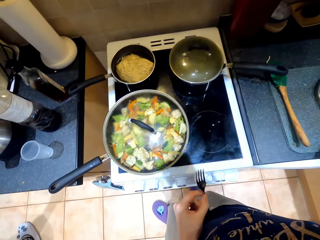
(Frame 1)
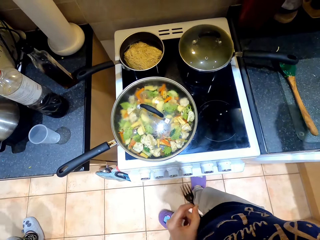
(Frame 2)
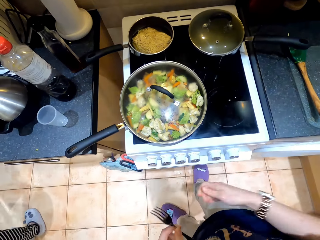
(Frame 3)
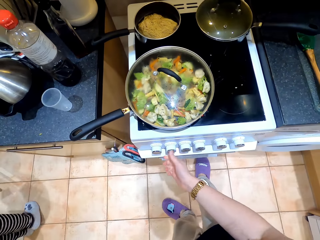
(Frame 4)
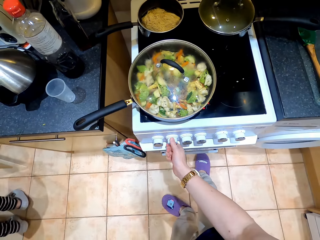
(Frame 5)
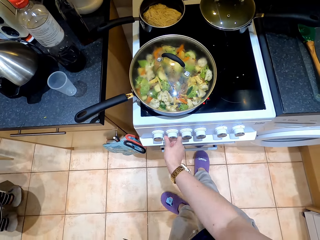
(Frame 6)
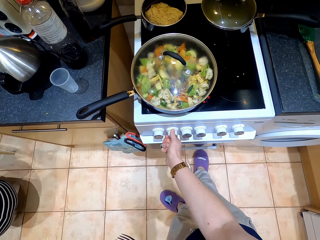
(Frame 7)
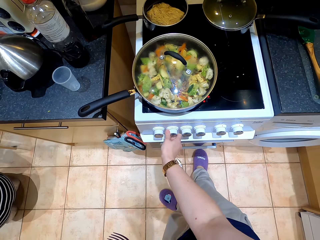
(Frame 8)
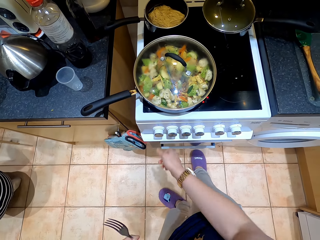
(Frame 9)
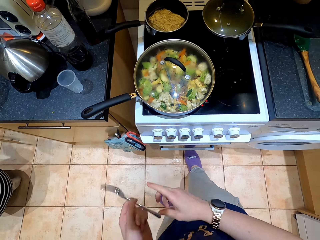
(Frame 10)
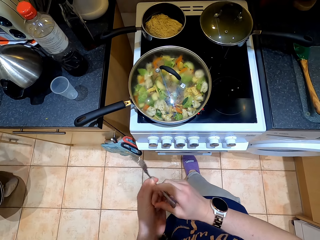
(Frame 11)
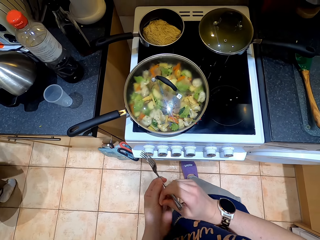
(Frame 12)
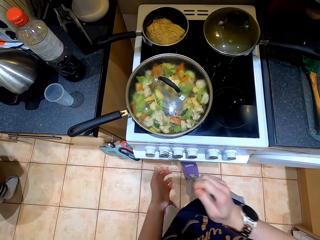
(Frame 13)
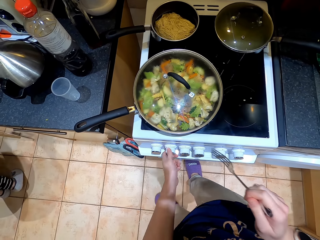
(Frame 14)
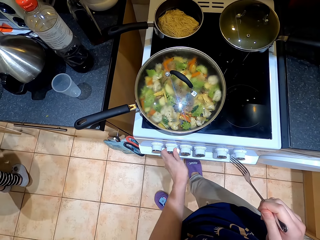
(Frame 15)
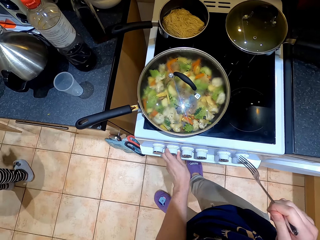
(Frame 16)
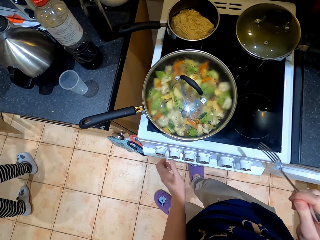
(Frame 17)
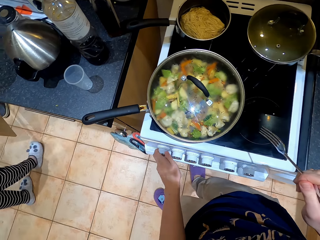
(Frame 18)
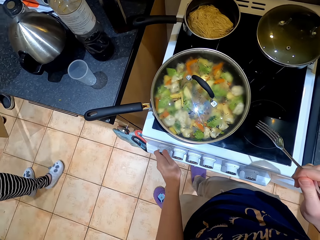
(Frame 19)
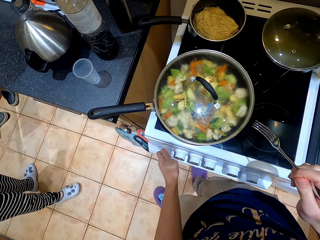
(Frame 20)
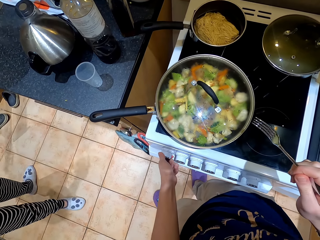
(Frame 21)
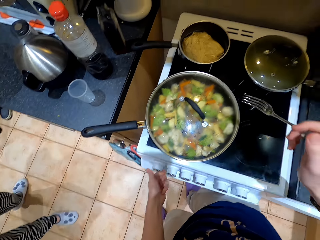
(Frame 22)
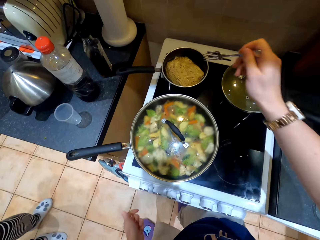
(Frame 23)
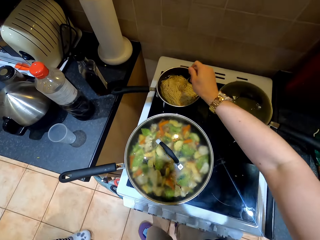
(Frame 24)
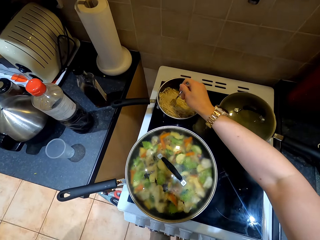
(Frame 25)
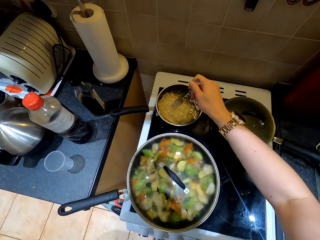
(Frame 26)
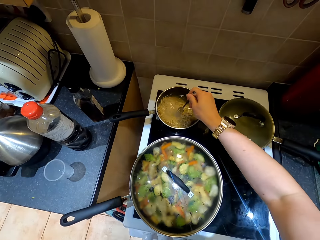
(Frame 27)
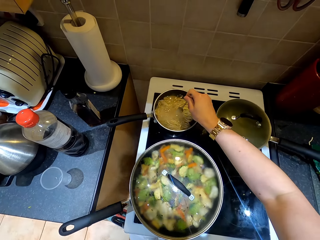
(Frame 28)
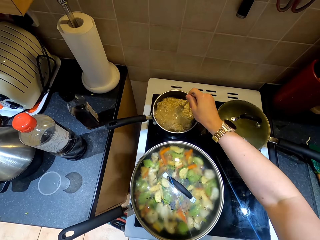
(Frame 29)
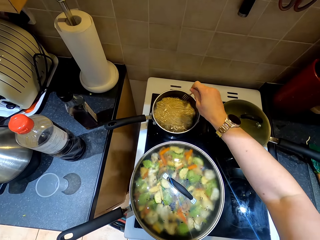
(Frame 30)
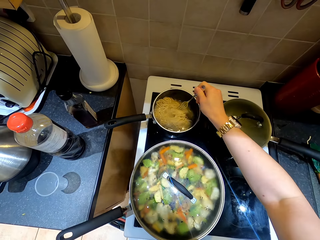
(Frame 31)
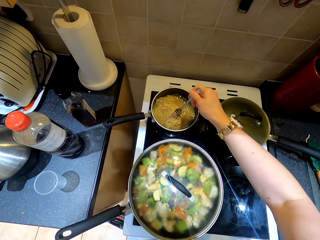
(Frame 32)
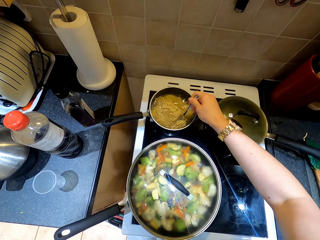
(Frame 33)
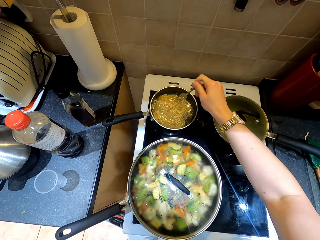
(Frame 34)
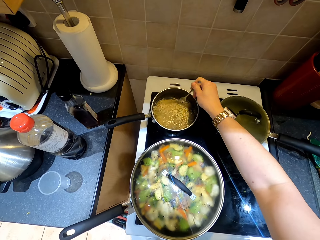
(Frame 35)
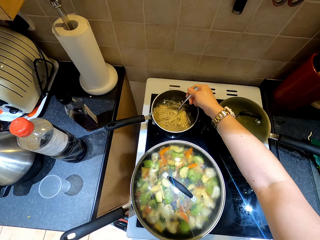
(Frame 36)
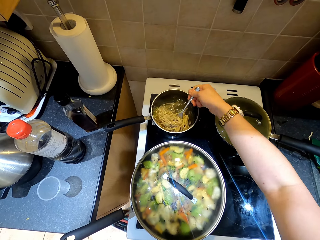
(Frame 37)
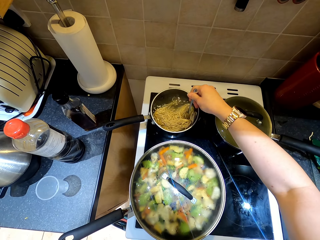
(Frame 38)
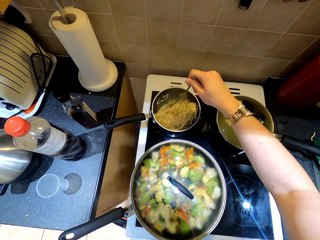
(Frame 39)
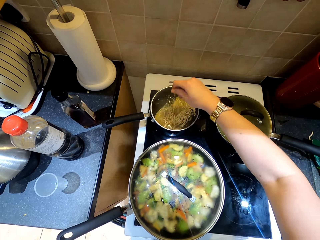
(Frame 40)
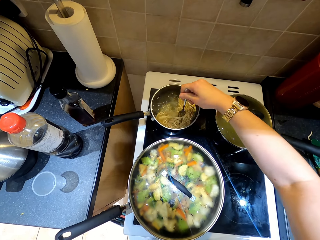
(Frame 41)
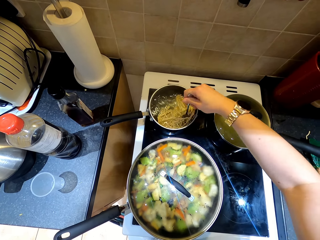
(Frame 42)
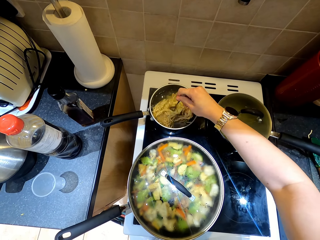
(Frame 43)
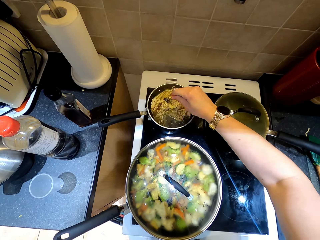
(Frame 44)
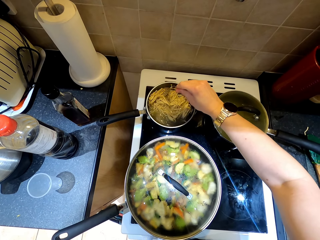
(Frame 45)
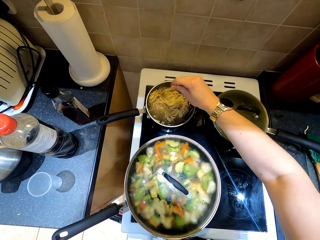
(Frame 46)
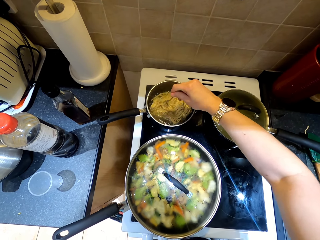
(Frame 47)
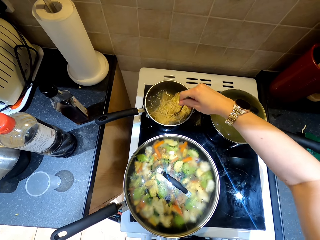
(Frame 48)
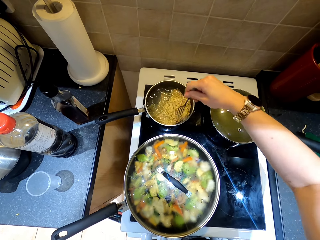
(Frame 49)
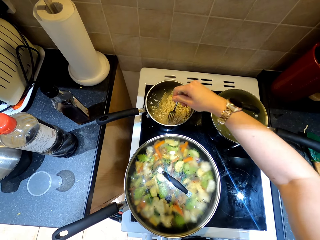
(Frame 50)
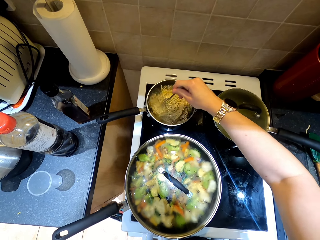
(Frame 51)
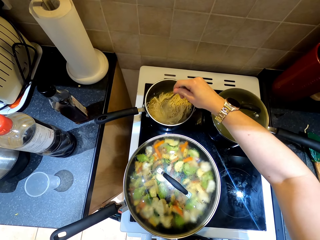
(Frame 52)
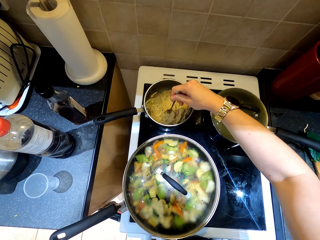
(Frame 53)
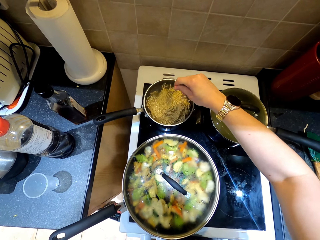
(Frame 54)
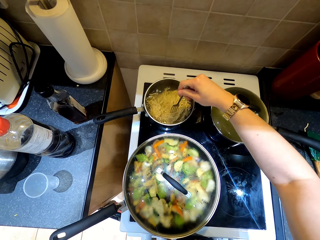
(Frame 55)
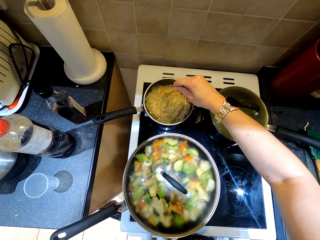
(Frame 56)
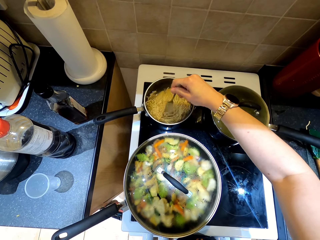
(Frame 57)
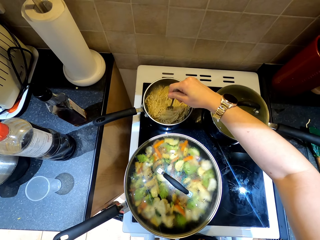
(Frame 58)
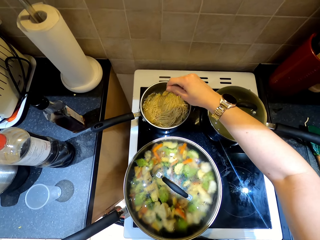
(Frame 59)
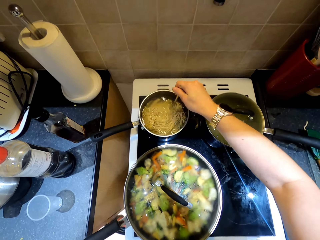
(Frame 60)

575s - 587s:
The camera wearer puts the lid on the table. They restart the cooker. They regulate the heater. They stir the noodles in a pan with the fork.

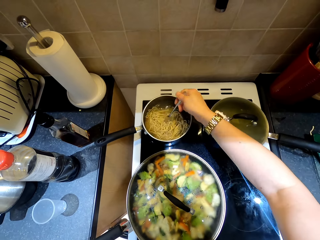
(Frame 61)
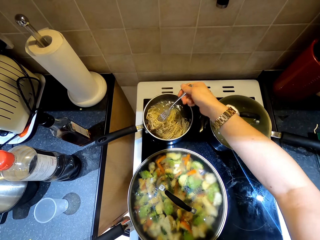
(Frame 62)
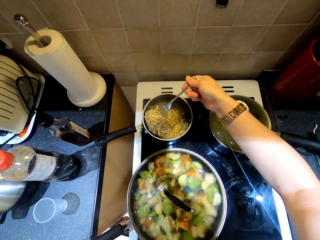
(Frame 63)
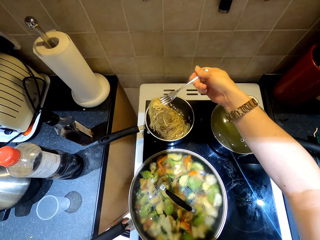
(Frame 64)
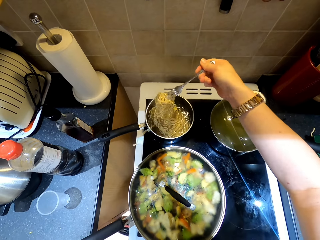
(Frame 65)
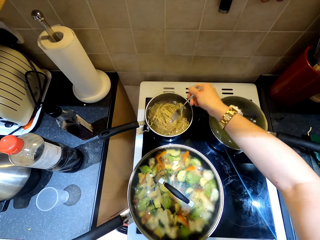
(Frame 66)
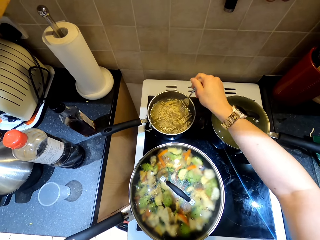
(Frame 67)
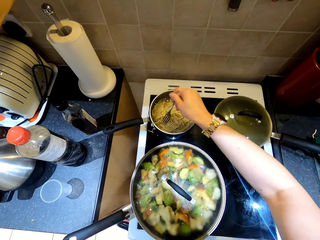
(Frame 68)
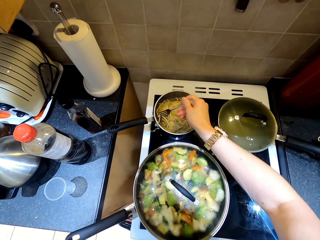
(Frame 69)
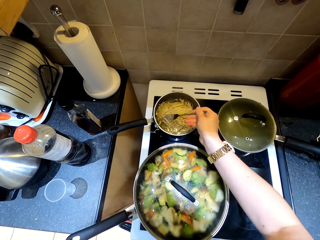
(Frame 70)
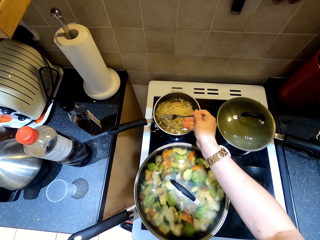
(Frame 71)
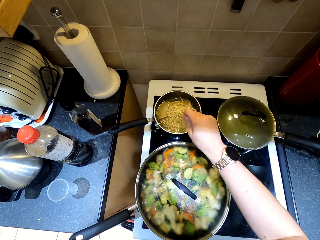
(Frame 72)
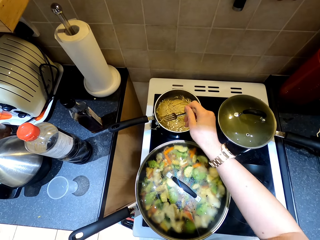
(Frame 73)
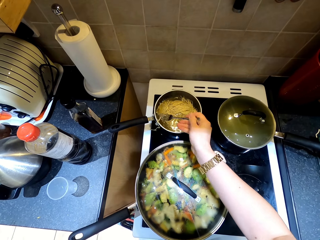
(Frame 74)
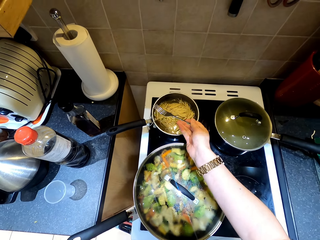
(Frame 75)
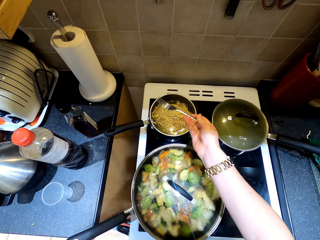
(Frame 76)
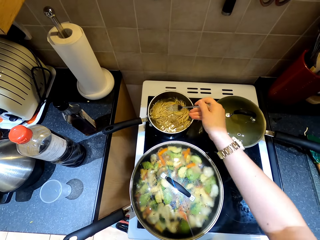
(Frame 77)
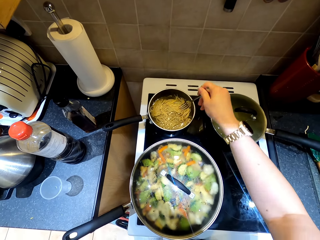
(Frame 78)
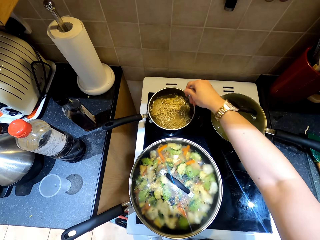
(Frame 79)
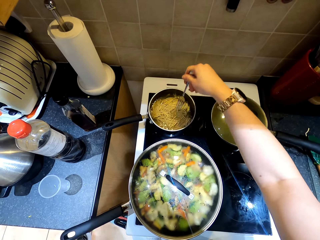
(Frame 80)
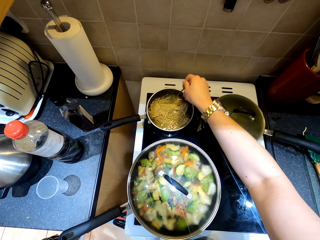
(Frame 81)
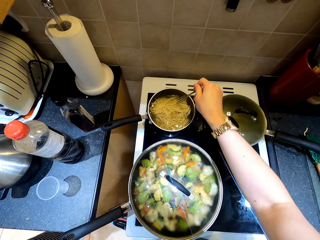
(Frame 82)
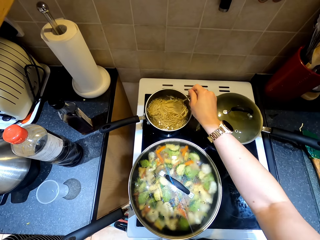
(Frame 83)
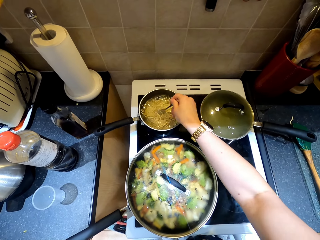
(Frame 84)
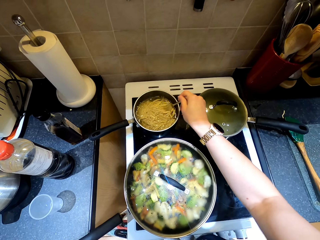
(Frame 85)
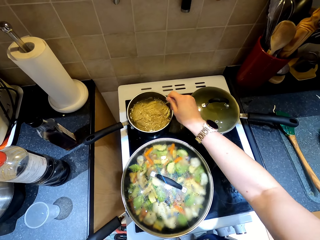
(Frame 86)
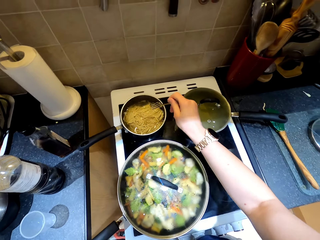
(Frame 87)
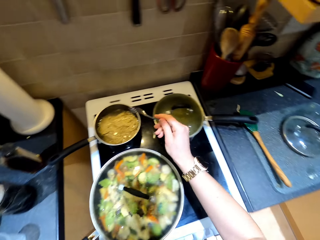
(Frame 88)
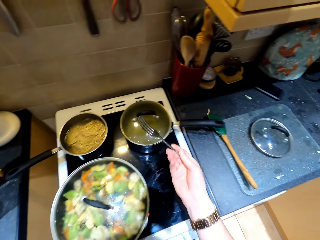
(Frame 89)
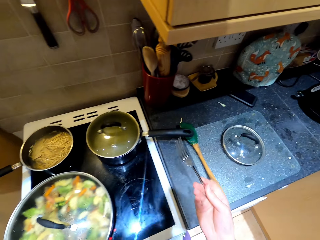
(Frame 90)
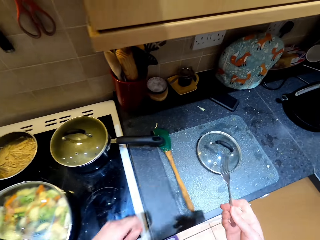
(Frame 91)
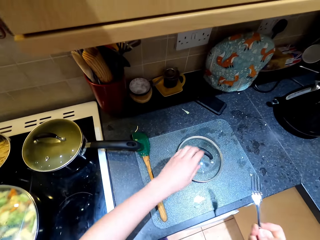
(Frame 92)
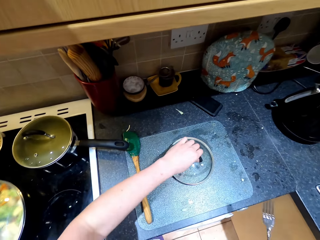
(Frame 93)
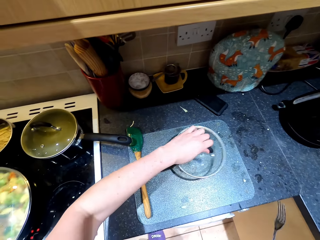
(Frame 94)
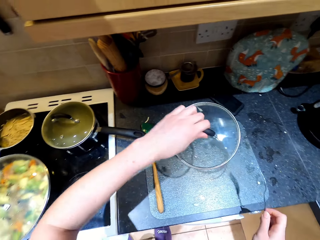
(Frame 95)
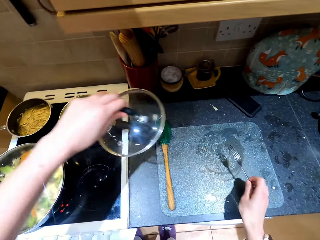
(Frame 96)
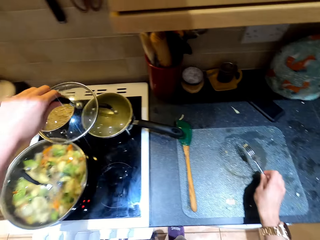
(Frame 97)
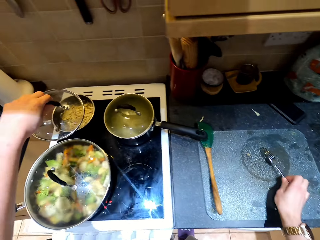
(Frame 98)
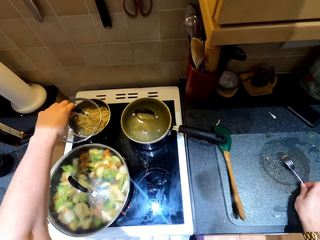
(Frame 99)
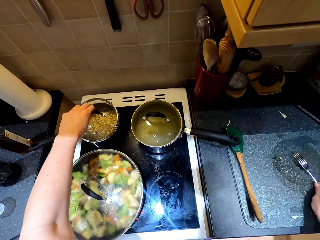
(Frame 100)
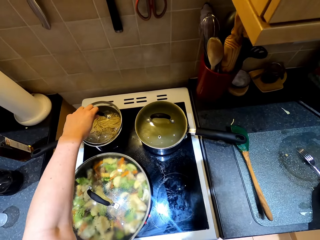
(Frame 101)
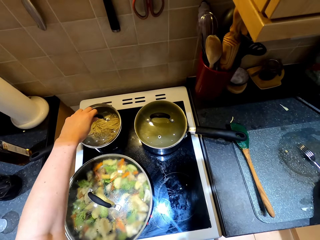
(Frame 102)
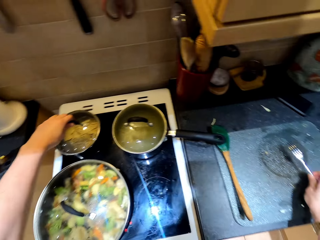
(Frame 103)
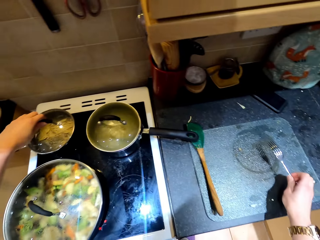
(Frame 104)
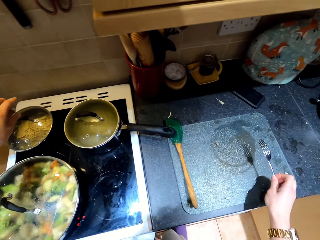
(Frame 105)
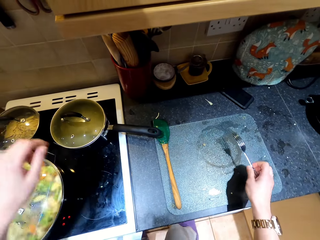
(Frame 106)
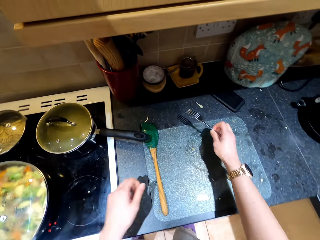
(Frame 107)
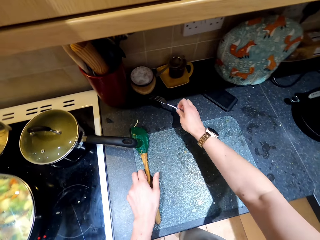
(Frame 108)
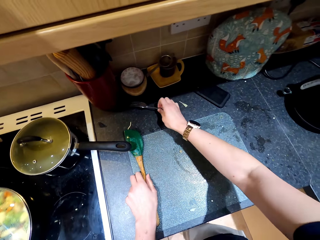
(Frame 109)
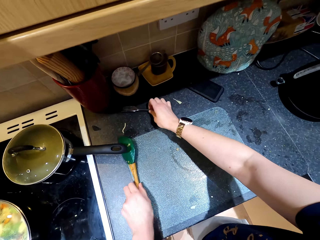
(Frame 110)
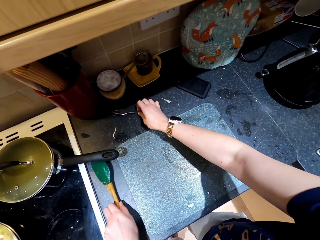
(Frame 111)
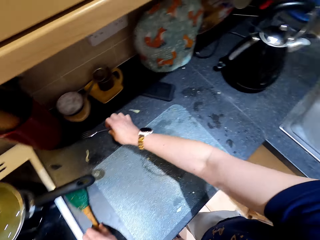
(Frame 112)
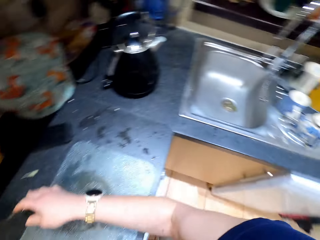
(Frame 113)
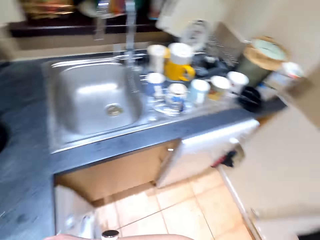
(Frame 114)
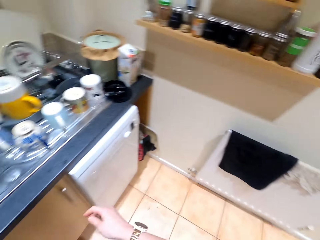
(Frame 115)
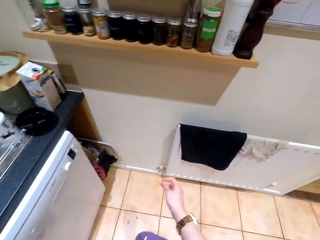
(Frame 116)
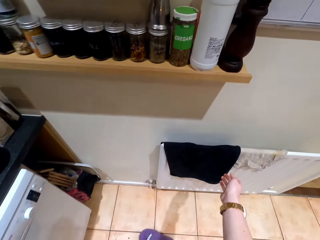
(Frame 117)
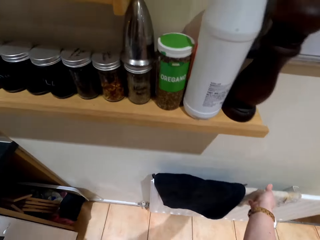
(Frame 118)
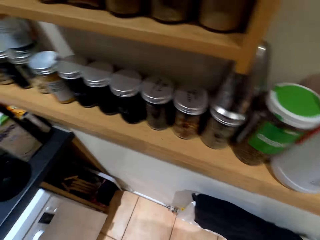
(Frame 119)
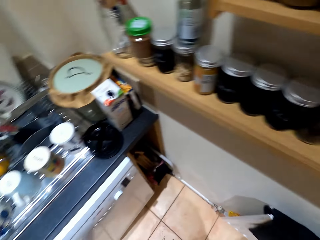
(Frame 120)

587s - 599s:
The camera wearer takes the sauce pan lid from the table. They put the fork on the table and cover the noodles pan with the lid. They move the cooking stick.
